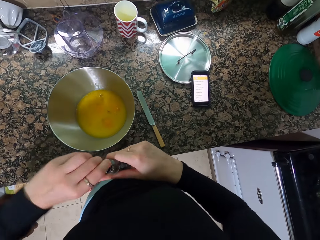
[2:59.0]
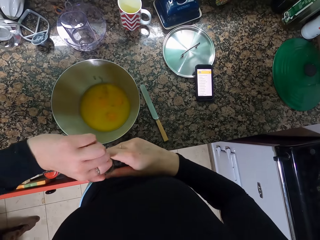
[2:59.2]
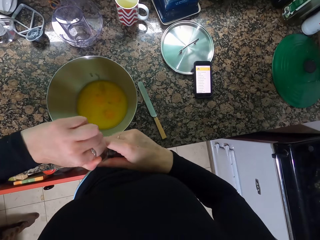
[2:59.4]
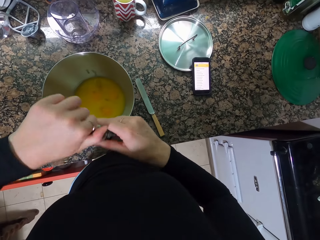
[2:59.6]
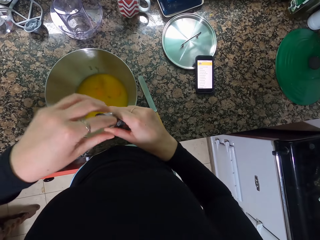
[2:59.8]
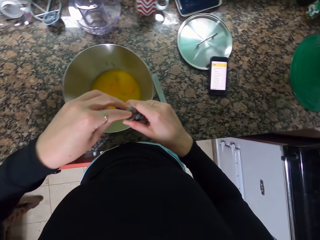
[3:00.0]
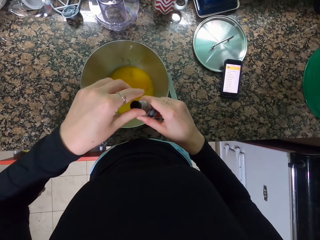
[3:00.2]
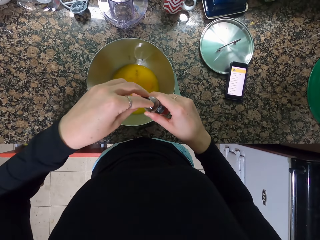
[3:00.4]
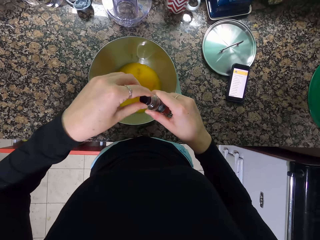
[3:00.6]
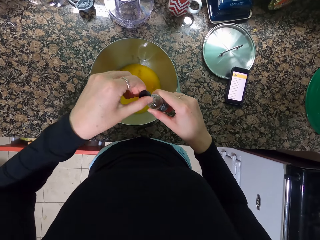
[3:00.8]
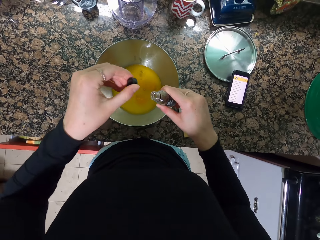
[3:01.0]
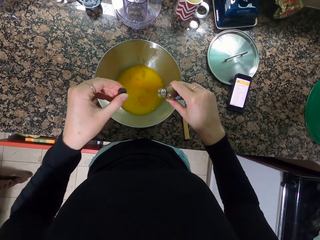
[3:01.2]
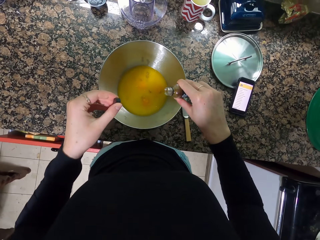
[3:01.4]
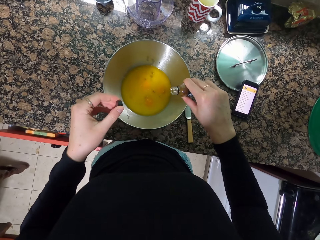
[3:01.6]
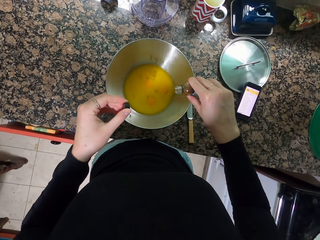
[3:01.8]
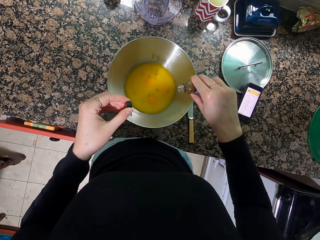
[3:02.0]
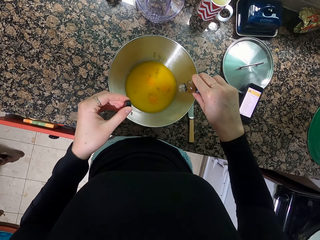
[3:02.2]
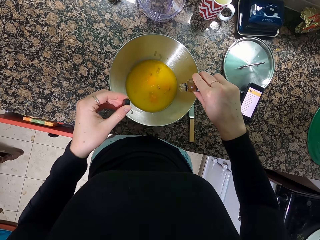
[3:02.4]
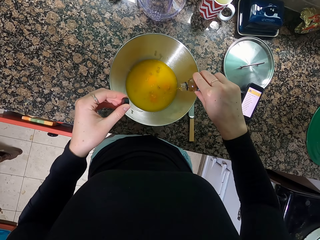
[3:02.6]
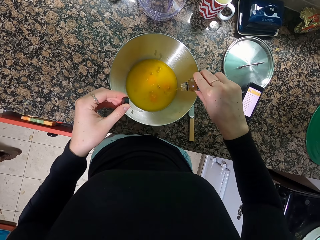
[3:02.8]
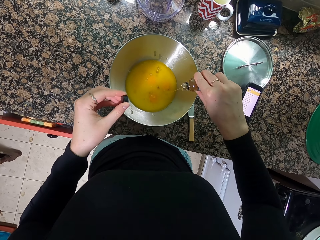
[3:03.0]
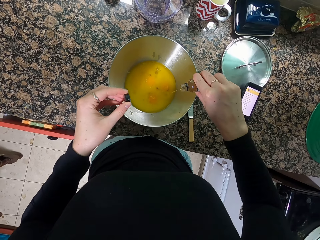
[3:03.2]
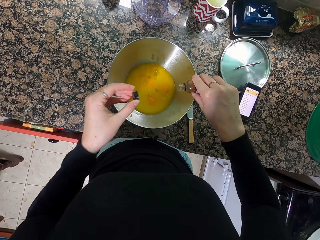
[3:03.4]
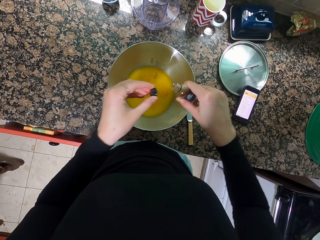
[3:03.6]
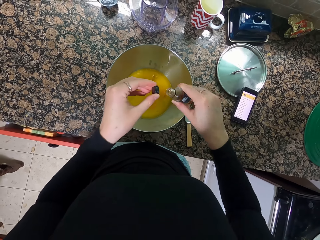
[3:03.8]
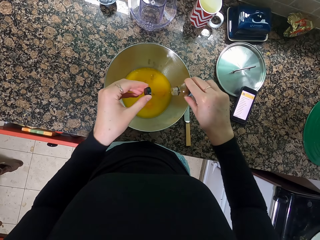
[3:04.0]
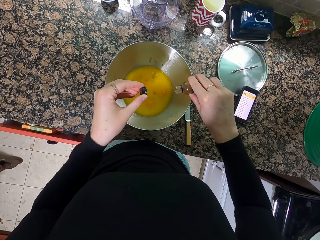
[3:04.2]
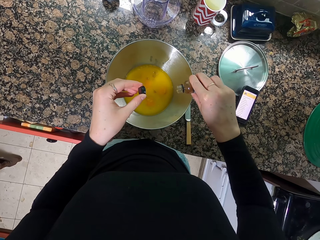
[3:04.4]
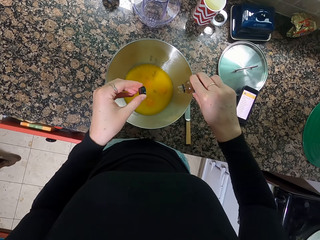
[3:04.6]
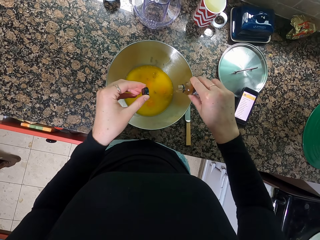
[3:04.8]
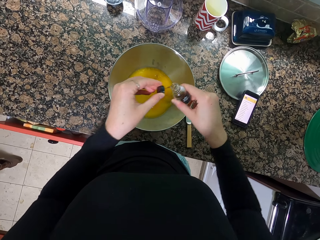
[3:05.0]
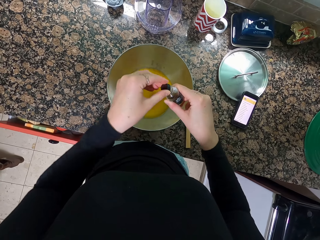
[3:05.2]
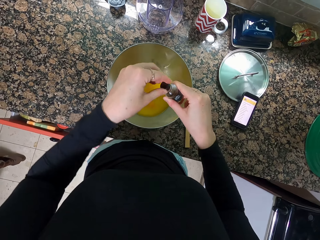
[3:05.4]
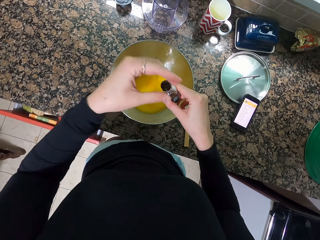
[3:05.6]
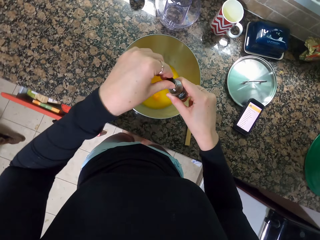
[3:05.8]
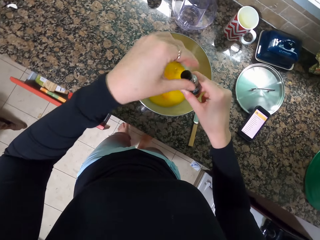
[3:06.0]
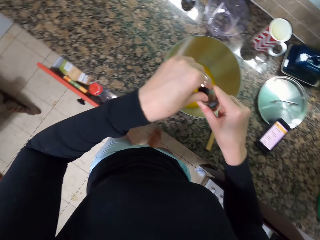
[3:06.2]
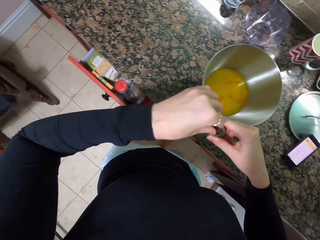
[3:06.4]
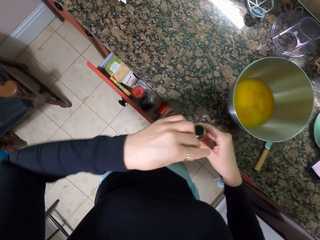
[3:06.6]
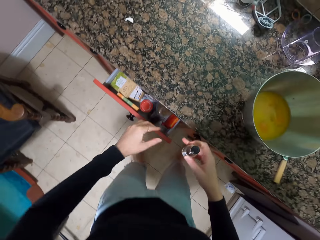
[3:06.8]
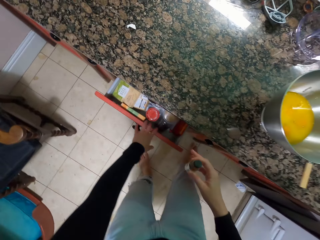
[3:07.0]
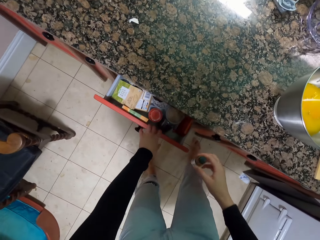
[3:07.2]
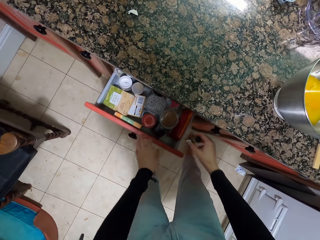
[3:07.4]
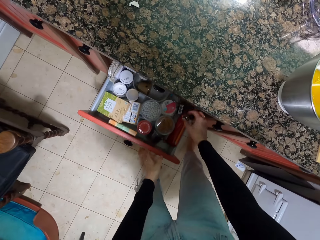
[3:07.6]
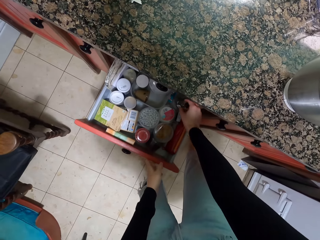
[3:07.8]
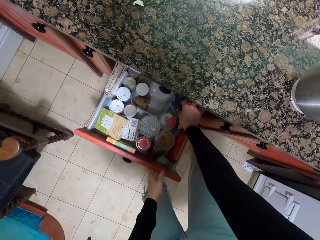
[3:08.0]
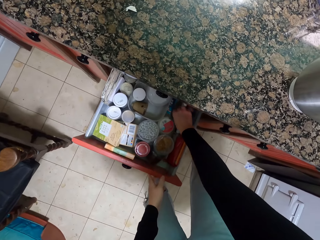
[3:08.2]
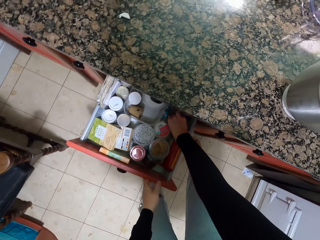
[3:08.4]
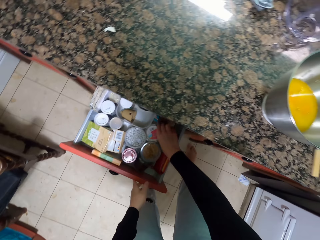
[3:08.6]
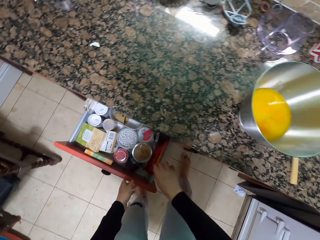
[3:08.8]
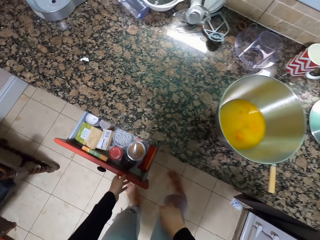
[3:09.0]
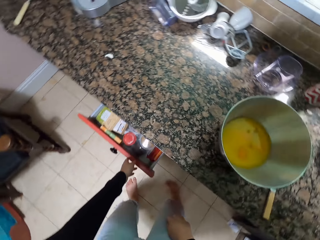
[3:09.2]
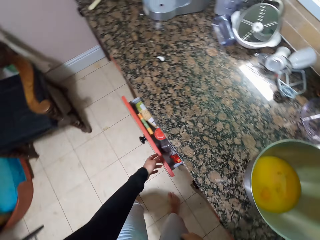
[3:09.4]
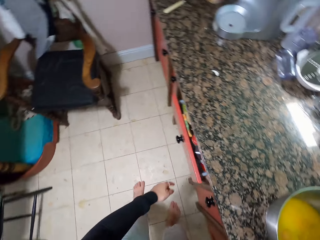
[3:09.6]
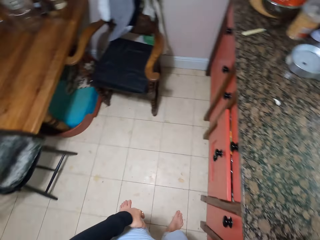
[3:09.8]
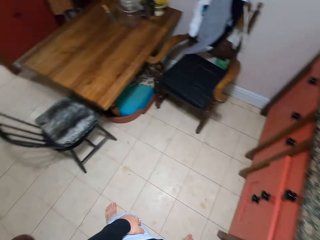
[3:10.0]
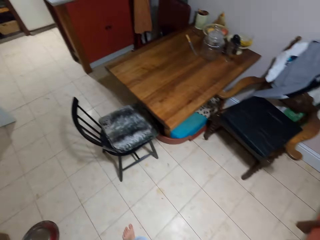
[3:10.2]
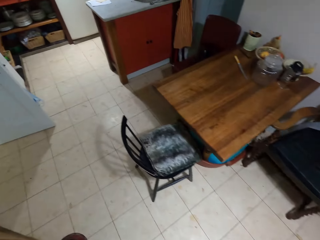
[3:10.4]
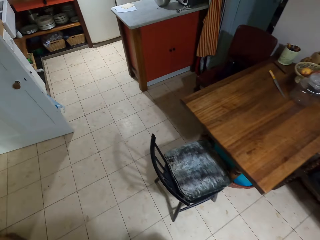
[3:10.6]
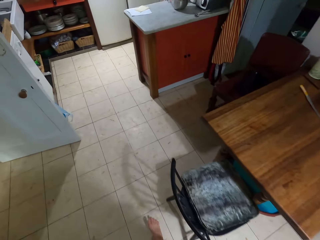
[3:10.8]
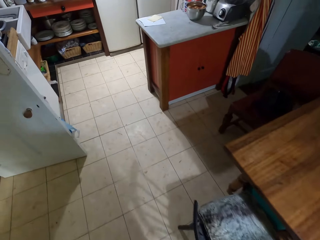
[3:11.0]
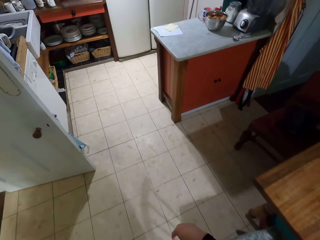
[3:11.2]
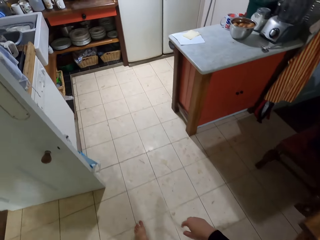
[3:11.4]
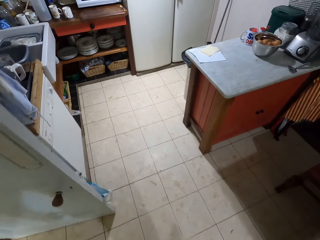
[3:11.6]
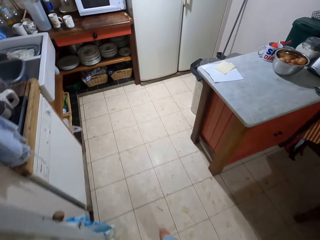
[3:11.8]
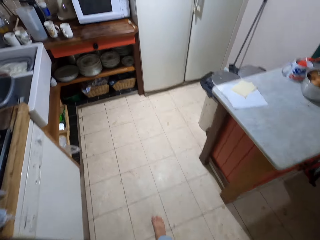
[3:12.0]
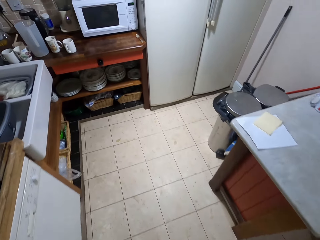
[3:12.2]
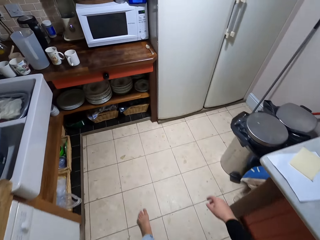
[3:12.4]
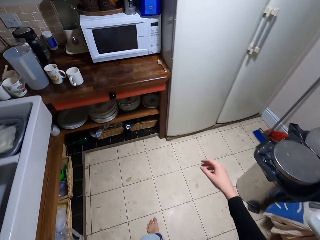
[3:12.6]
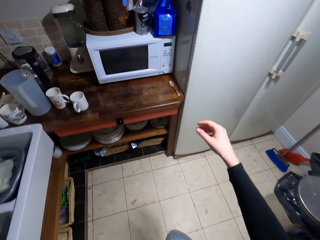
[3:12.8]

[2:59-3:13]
The camera wearer opens the bottle. They pour the liquid into the bowl. They close the bottle. They pull the drawer, put the bottle in the drawer and push the drawer. They walk away from the countertop and take flour.

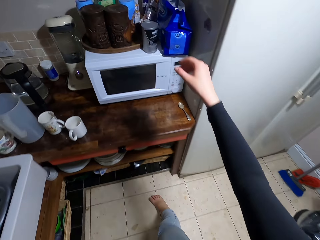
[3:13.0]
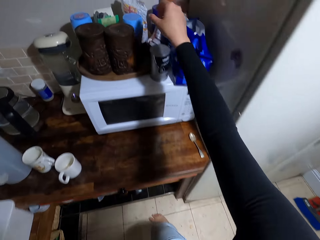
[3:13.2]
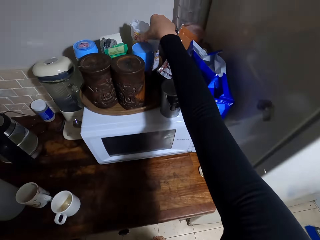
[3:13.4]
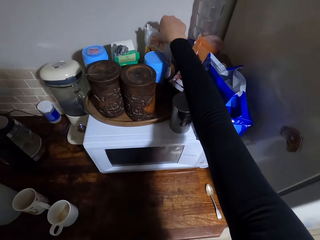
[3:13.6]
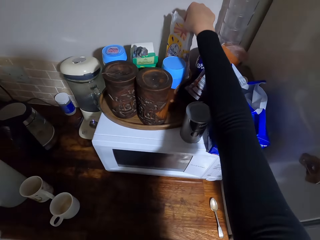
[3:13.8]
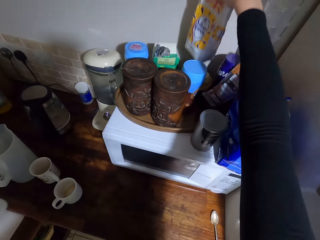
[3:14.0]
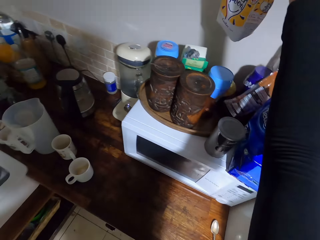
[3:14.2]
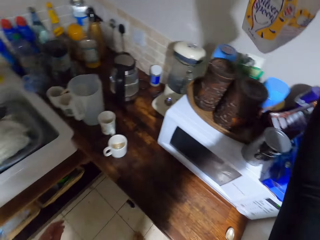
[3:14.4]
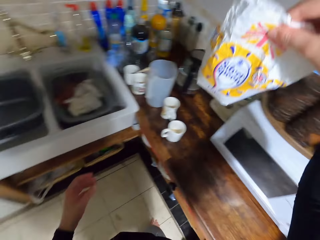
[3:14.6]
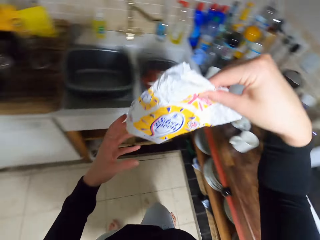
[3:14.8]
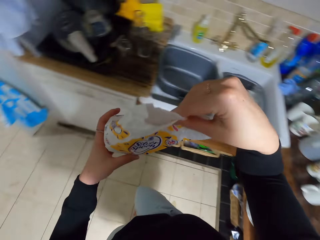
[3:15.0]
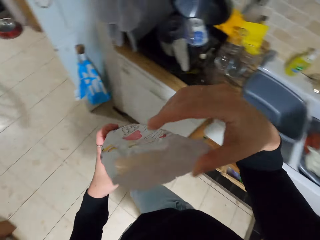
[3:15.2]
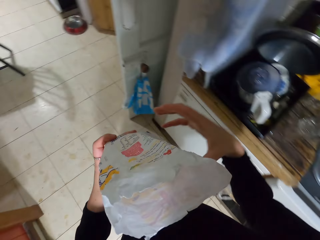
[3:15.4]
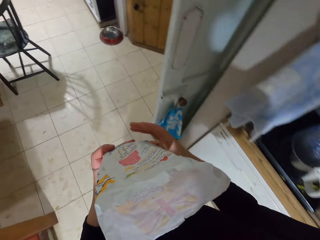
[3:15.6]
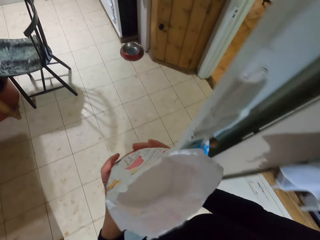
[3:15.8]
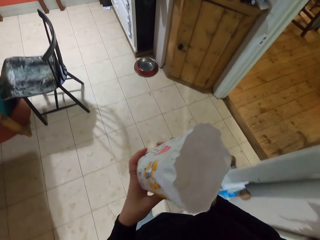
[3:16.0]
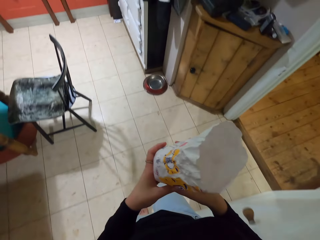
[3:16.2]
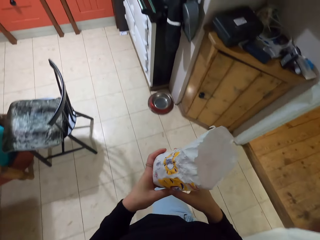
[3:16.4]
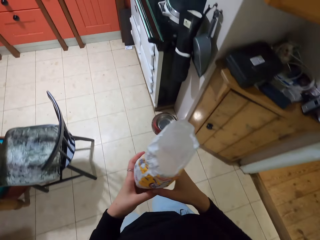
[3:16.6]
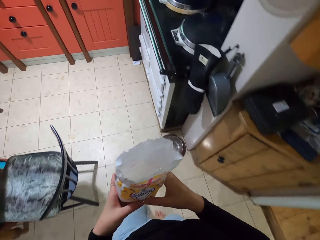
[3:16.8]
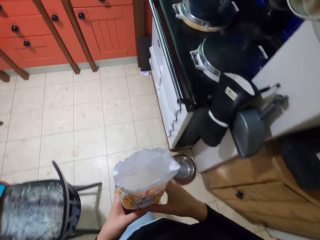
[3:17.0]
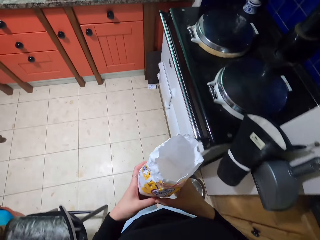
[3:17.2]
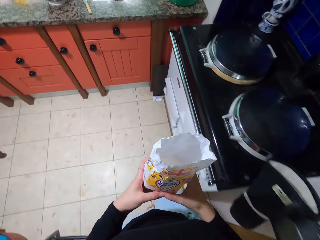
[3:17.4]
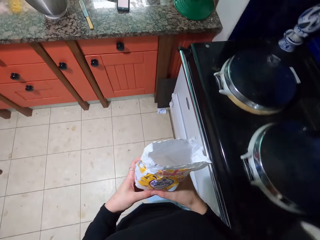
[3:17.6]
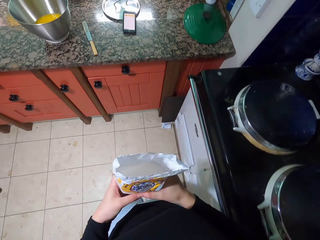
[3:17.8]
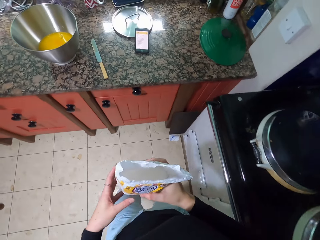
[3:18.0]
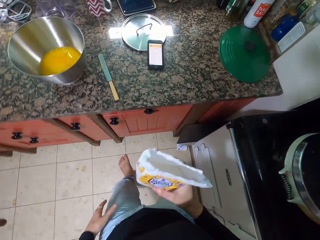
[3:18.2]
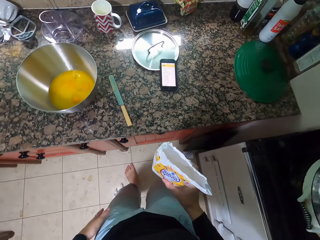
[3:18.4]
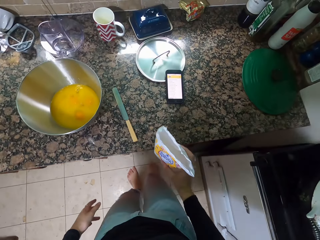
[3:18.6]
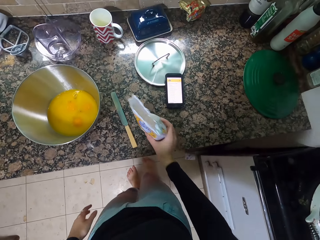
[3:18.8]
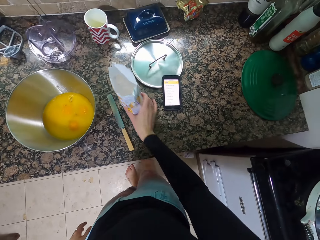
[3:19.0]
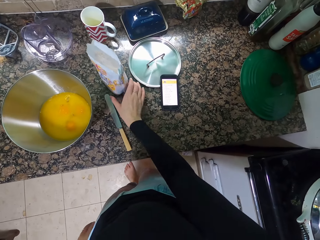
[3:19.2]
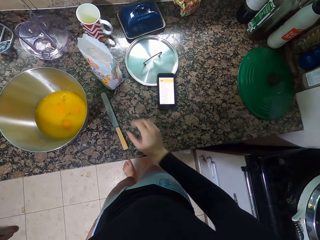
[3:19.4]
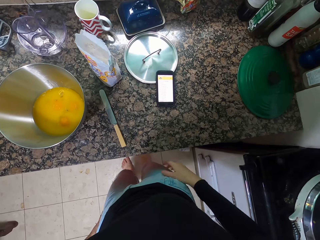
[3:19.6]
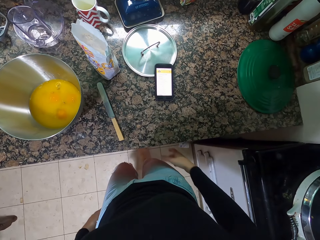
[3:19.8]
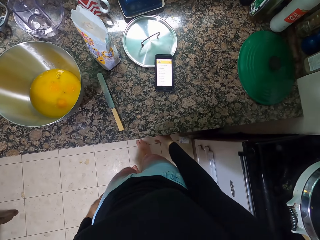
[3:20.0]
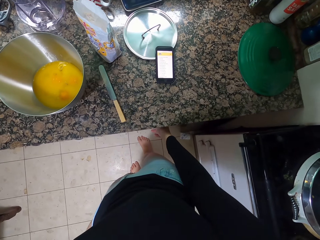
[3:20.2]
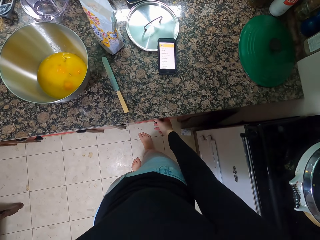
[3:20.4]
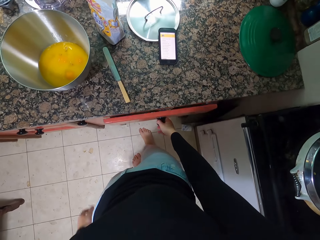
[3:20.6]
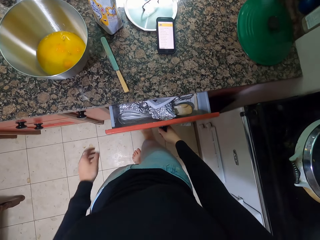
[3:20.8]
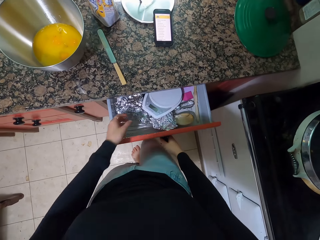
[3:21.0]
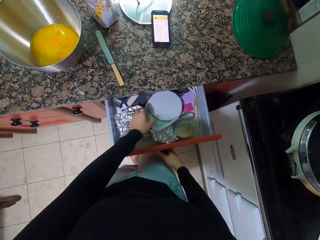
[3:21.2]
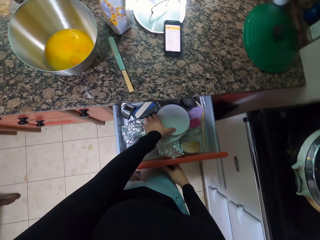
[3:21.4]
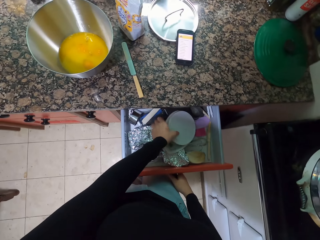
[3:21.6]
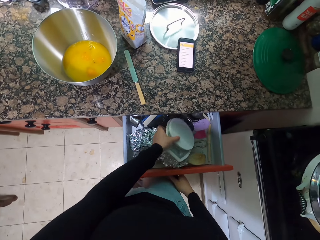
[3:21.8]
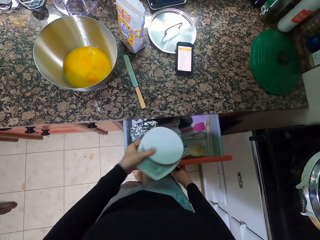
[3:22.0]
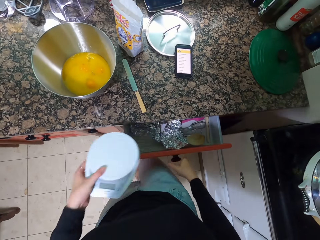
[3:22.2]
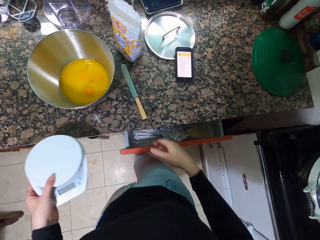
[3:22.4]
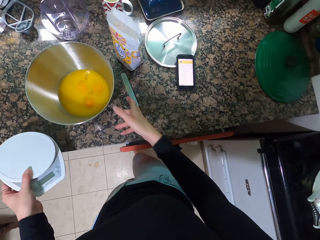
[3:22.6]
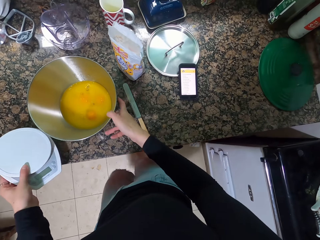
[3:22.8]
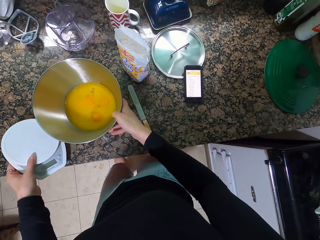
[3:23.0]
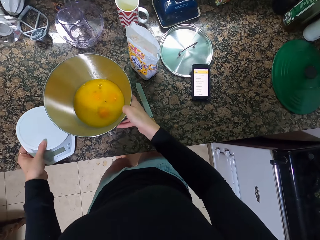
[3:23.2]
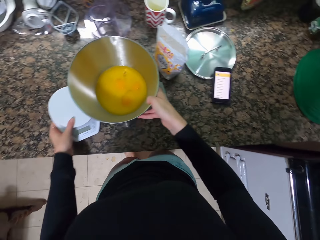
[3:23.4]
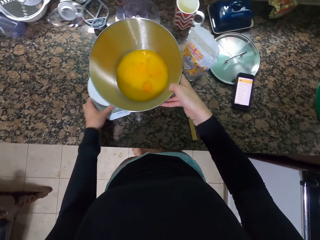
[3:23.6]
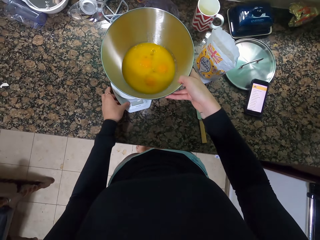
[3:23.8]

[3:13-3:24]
The camera wearer picks up the packet. They walk towards the countertop. They put down the packet. They pull the drawer. They hold the stand. They take the weight machine from the cabinet and put the container on top. They push the drawer. They hold the bowl.
